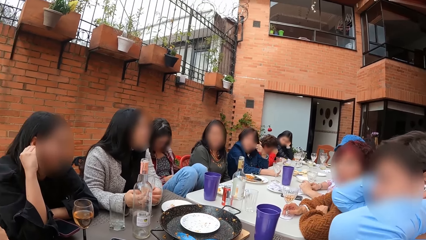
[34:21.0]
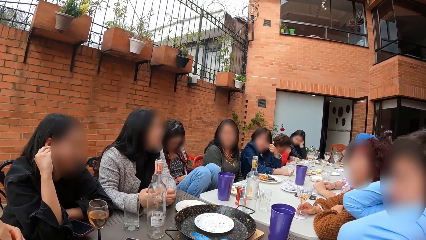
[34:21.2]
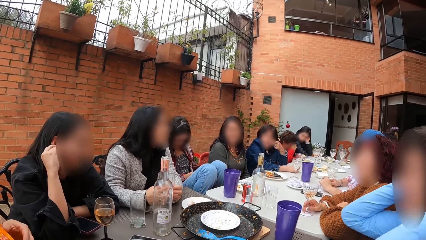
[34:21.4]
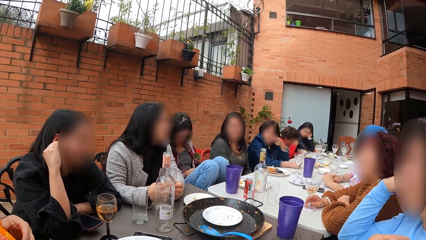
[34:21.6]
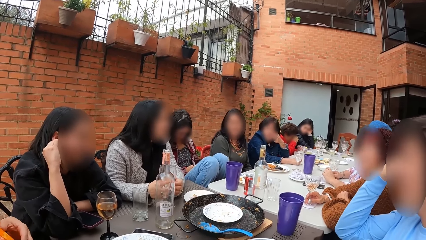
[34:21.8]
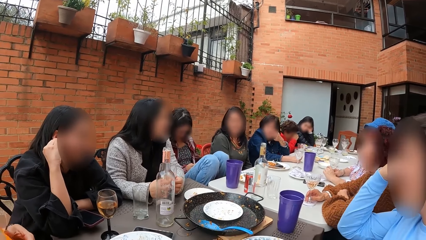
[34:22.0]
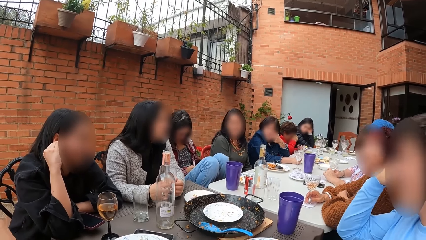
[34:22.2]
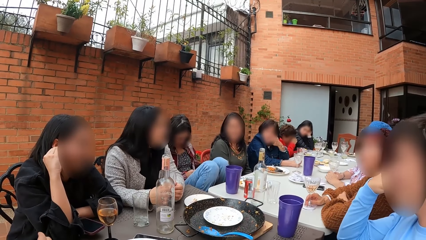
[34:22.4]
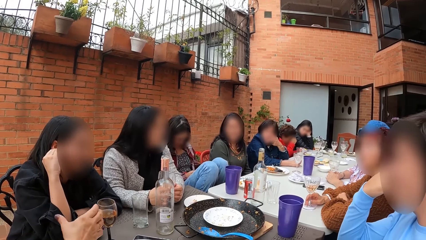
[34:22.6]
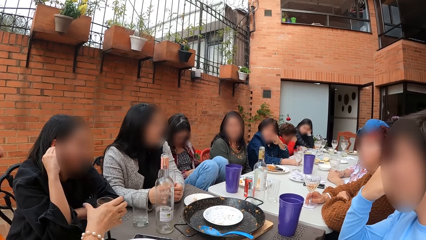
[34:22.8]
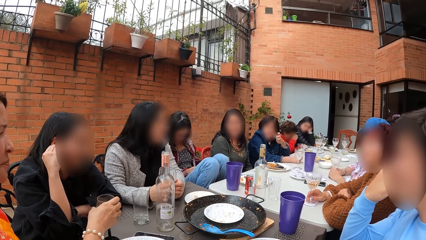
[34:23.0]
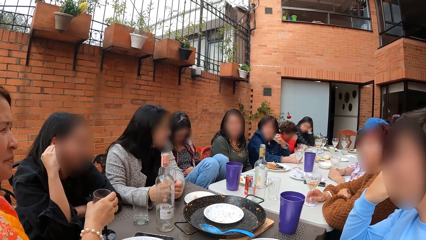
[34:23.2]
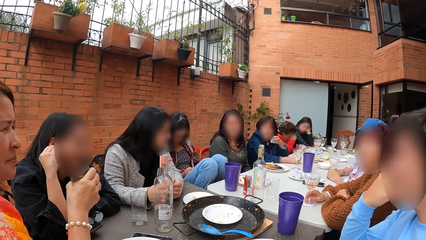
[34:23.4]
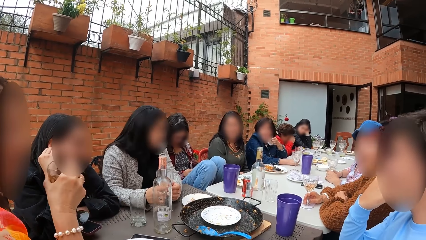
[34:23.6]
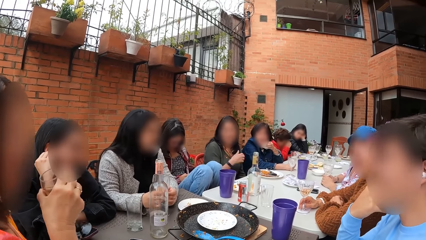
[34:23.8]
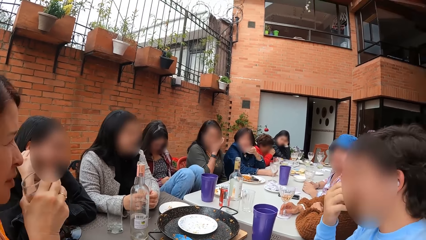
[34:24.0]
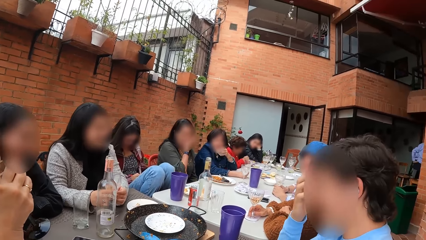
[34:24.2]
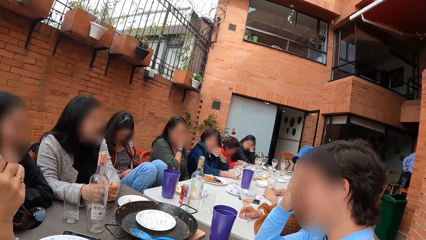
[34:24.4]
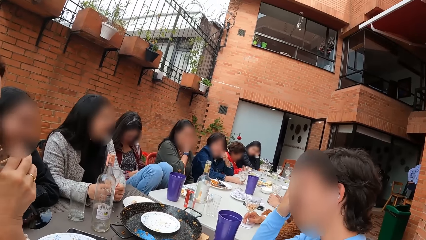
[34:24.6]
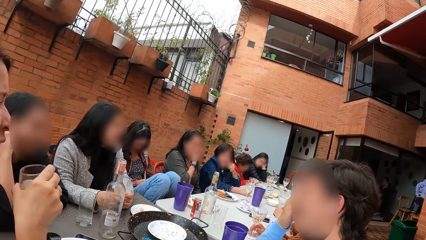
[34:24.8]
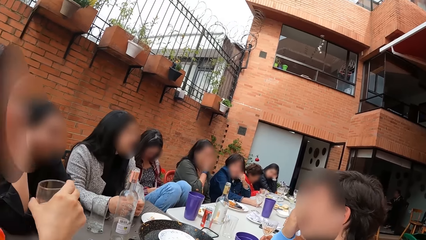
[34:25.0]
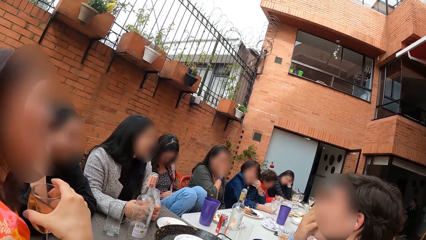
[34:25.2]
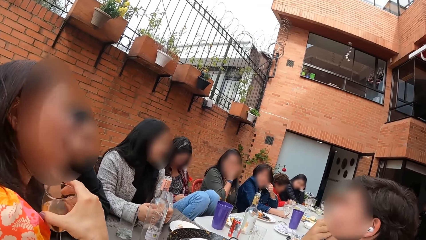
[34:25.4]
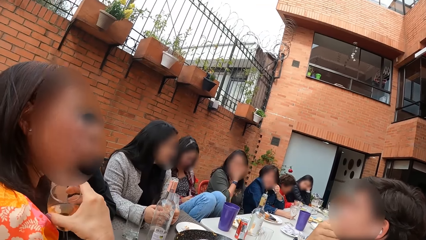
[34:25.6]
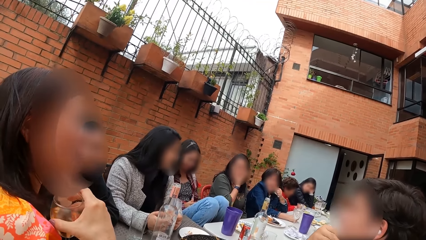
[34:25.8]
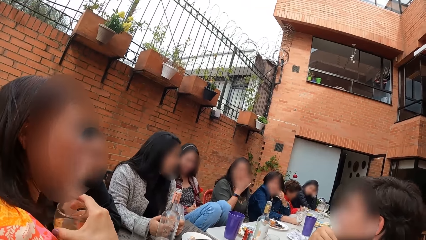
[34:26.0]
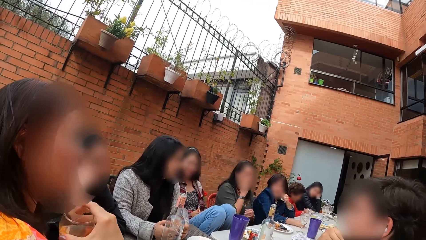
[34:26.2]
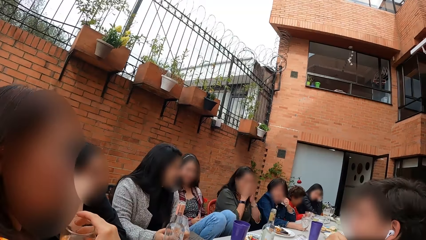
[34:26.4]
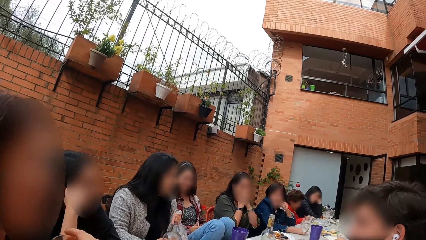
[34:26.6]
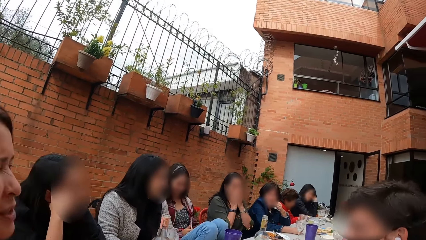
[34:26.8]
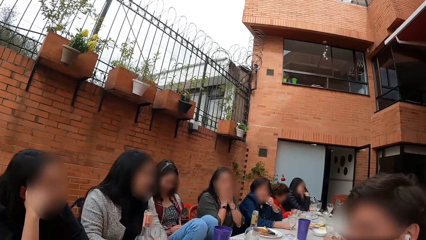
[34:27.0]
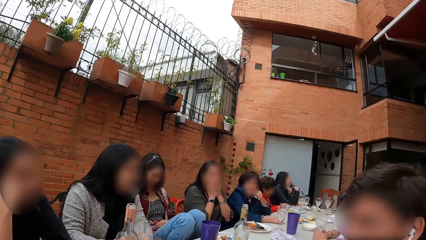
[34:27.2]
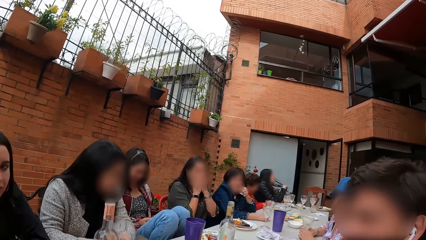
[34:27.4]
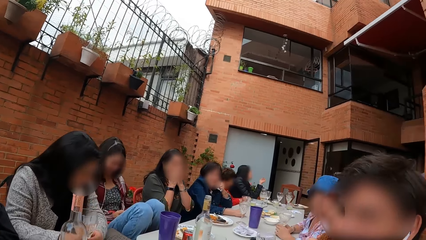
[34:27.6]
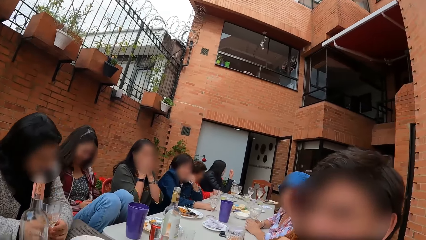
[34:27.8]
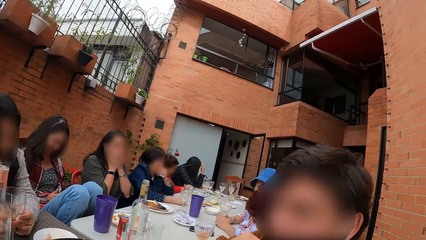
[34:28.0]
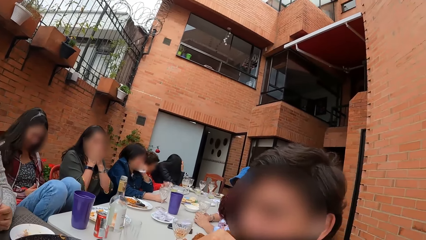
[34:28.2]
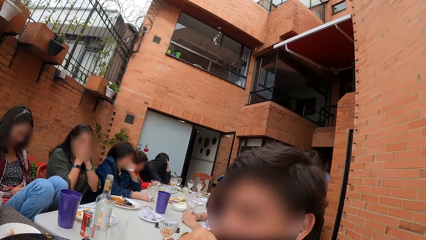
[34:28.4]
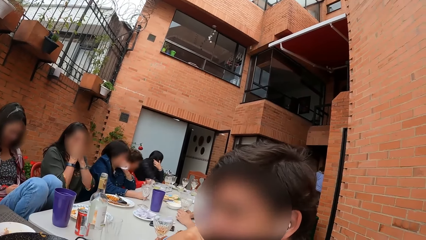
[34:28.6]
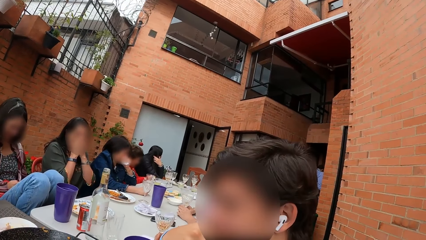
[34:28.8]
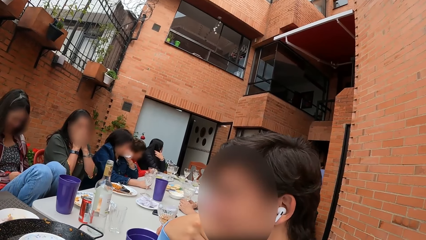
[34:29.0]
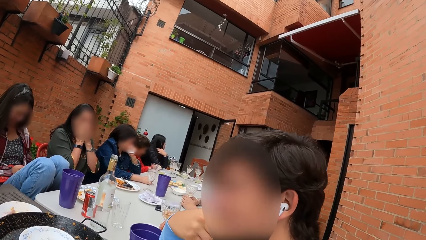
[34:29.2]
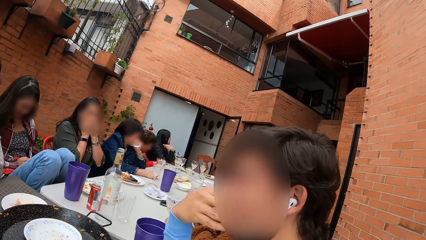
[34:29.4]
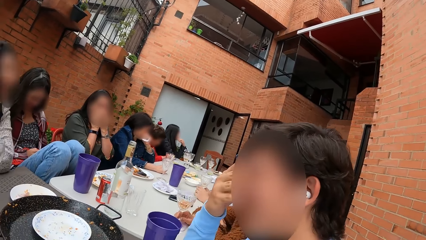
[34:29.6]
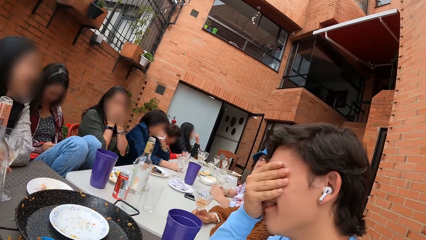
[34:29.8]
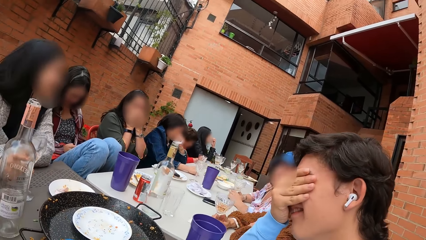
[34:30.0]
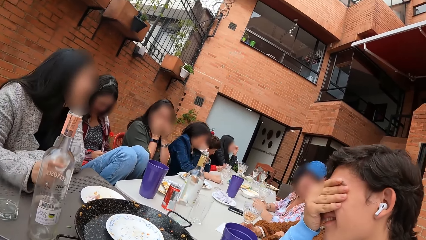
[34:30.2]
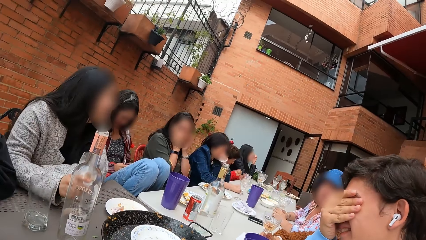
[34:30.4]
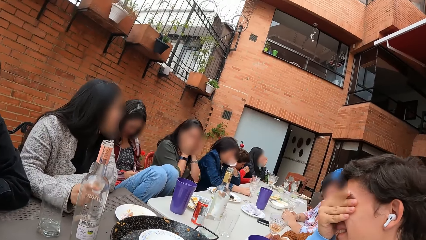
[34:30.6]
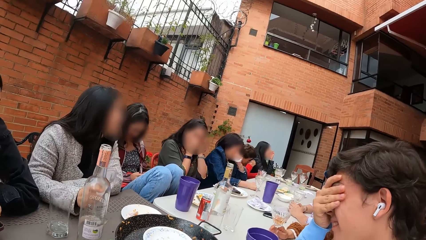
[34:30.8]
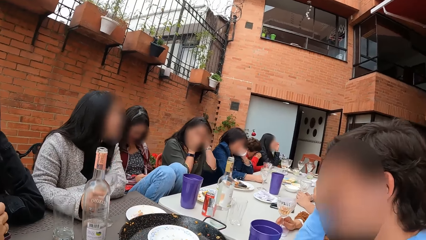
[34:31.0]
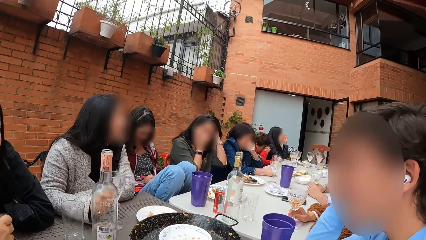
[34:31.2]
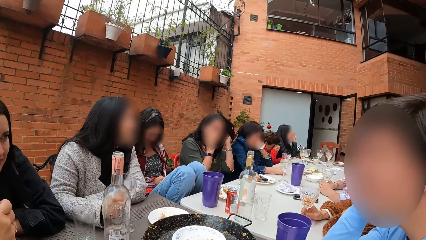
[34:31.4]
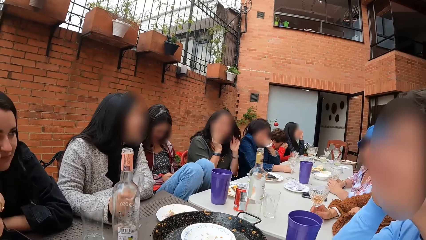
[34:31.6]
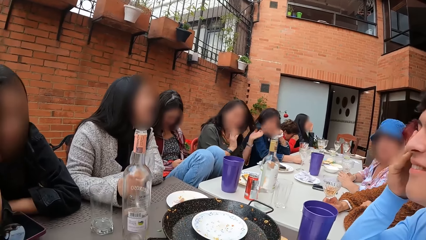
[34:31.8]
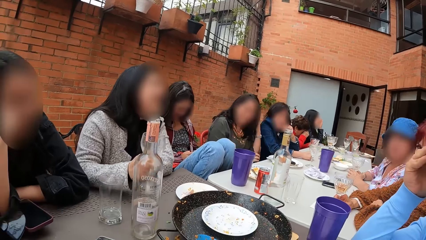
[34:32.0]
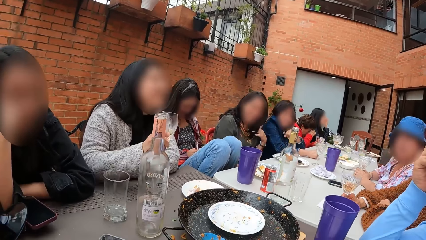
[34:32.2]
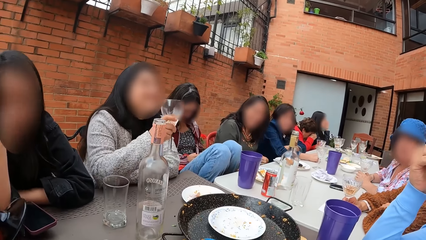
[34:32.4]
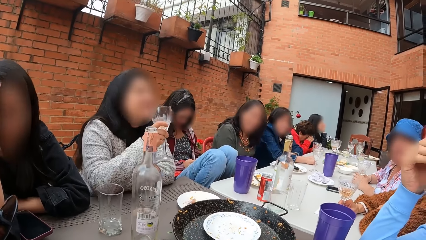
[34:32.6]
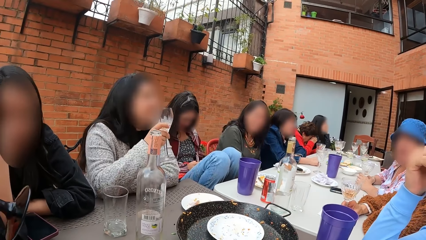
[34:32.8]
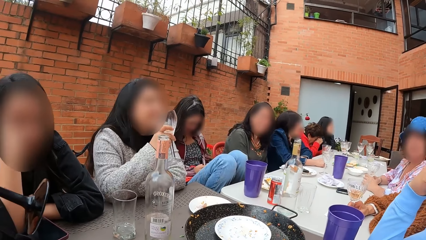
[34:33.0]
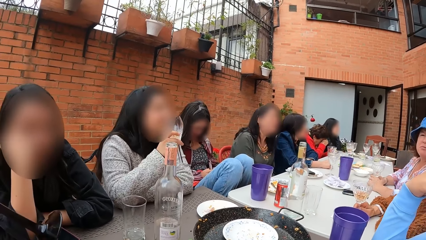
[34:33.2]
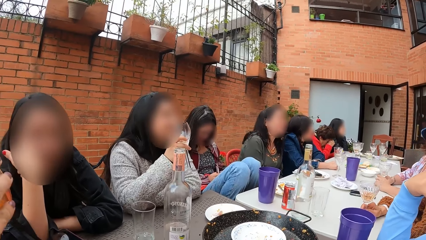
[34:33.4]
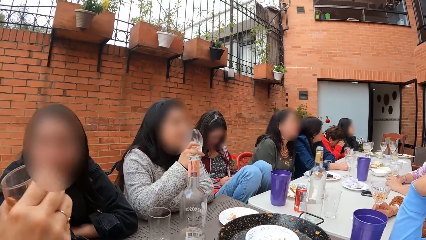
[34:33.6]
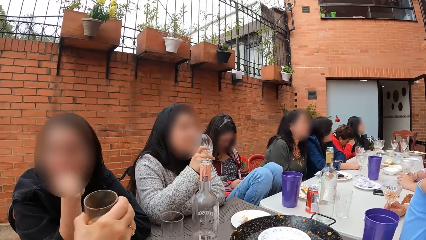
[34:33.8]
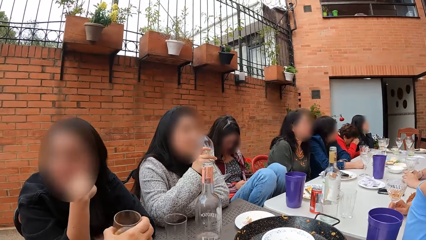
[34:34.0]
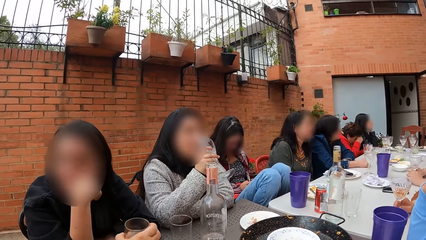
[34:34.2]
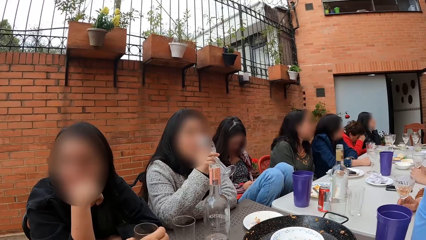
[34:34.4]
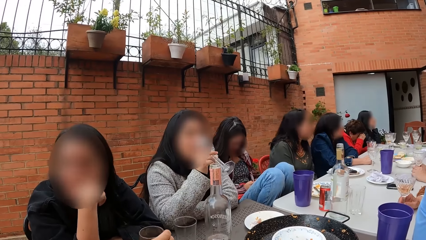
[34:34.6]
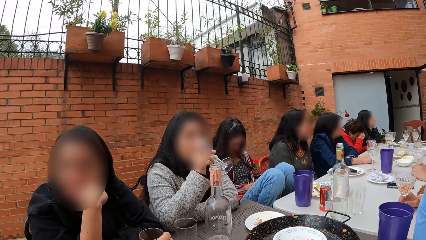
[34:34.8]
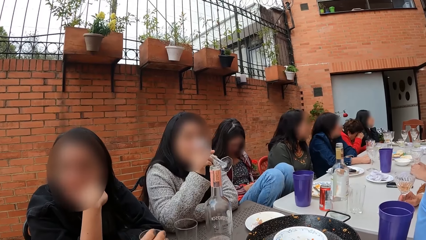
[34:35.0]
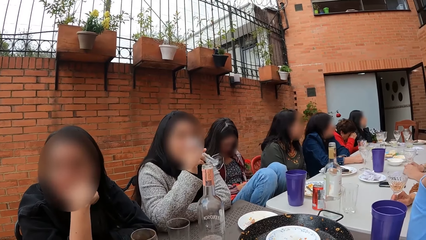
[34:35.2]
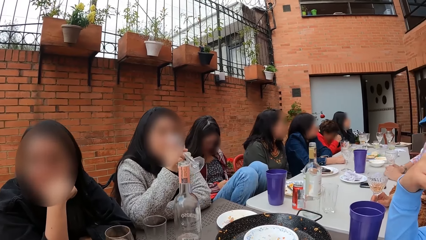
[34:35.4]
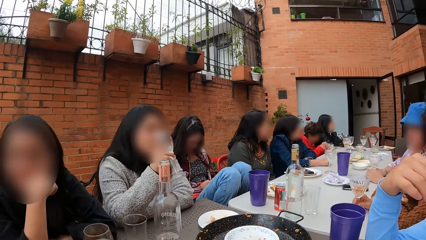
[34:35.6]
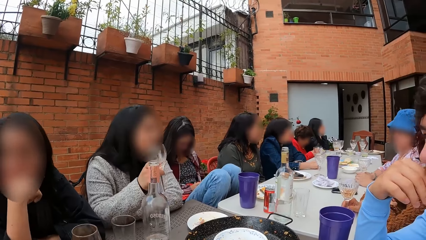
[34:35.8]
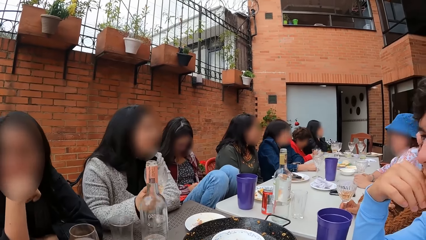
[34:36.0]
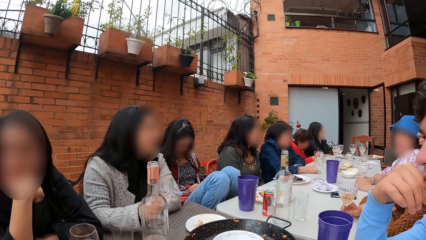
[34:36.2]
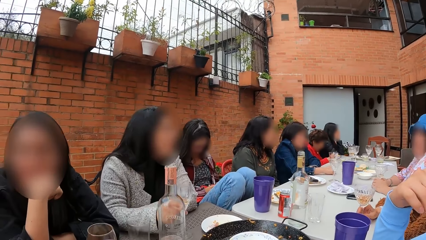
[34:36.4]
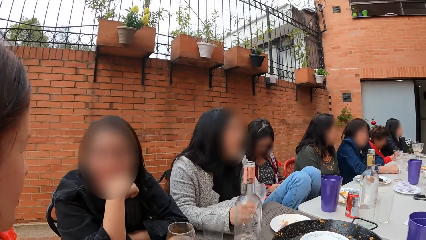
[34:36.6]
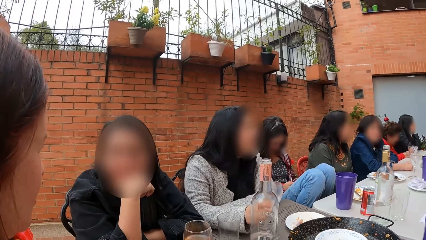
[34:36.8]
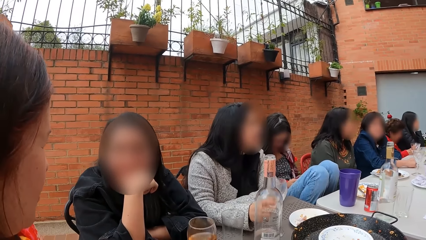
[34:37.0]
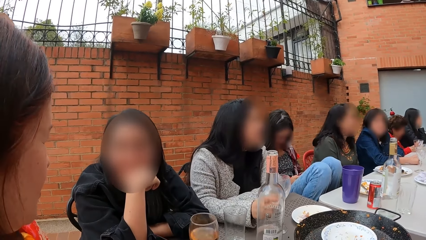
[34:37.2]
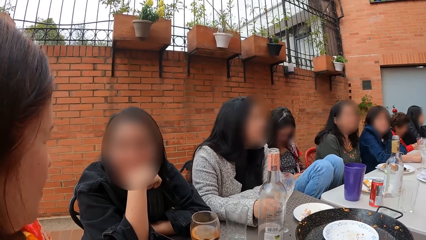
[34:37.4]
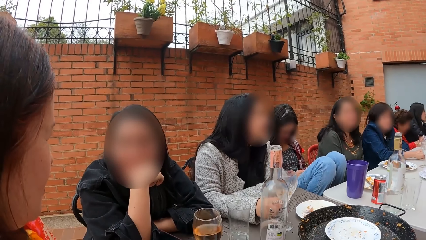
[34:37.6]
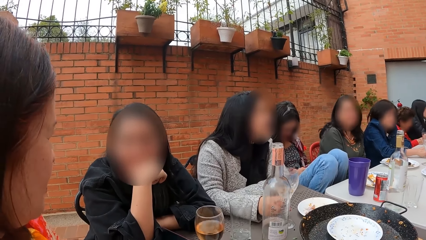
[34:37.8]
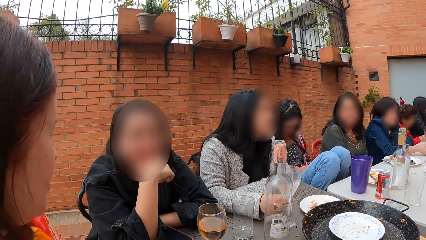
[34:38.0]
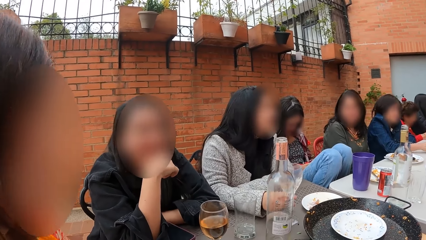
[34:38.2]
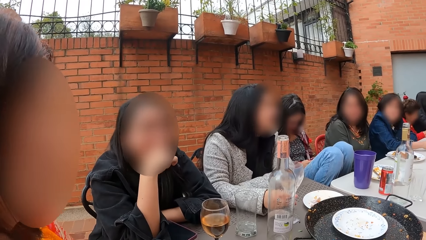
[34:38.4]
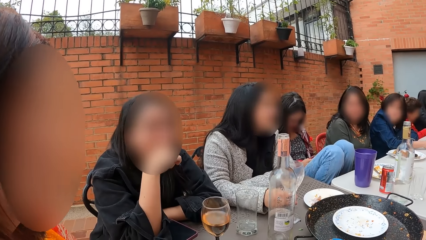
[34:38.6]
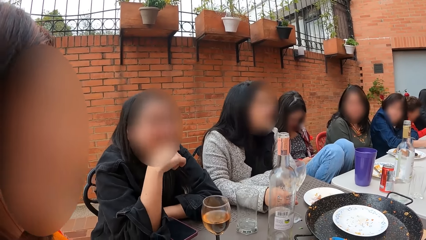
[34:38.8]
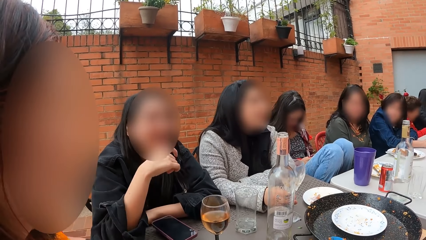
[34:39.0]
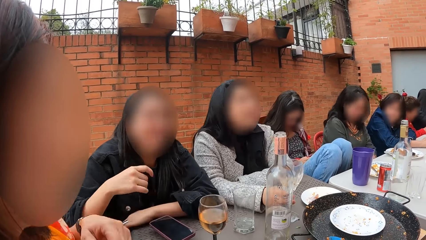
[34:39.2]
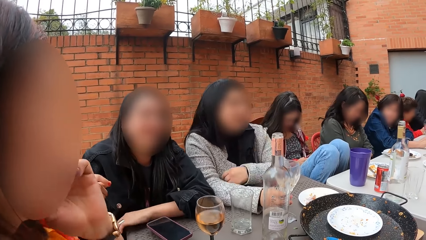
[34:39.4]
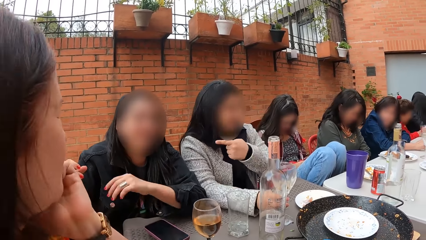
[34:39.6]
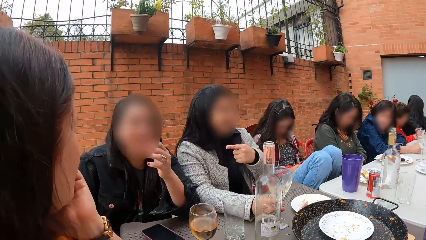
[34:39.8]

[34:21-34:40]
A woman picks a bottle from the table with her right hand. The camera wearer looks around. Another woman picks a bottle from the table with her right hand. She drinks from the cup in her right hand. The first woman puts the glass on the table. The second woman places the bottle in her right hand on the table. The camera wearer looks around. The first woman converses with a third woman. The second woman converses with a group of people at the table.
